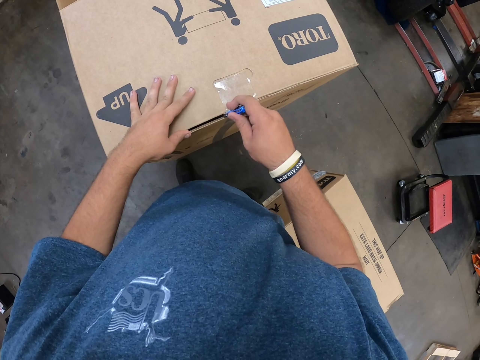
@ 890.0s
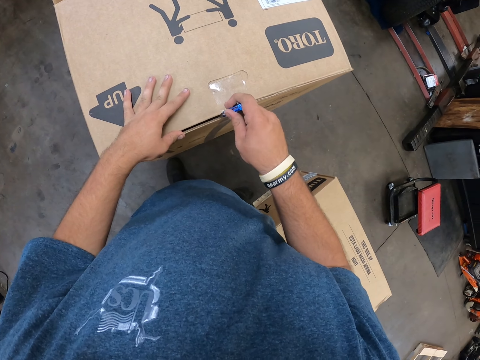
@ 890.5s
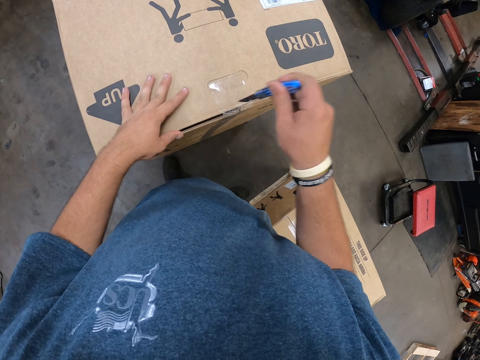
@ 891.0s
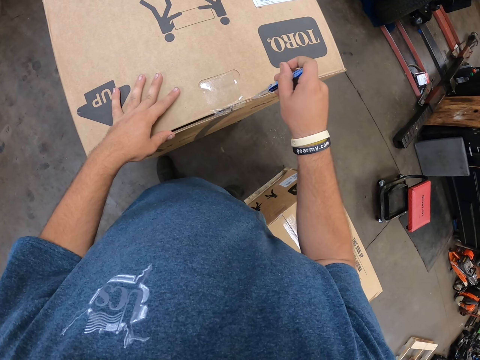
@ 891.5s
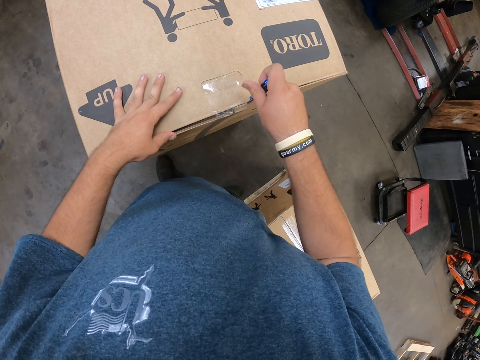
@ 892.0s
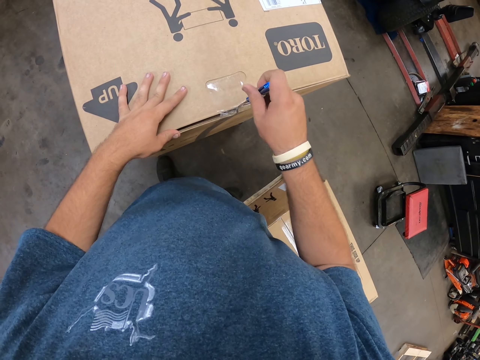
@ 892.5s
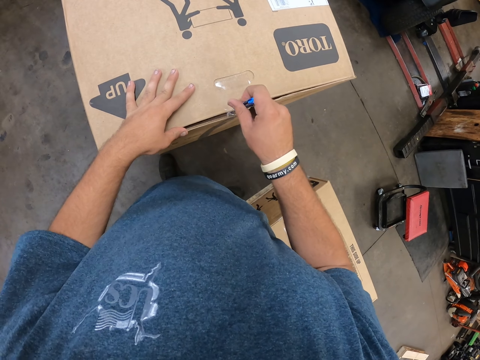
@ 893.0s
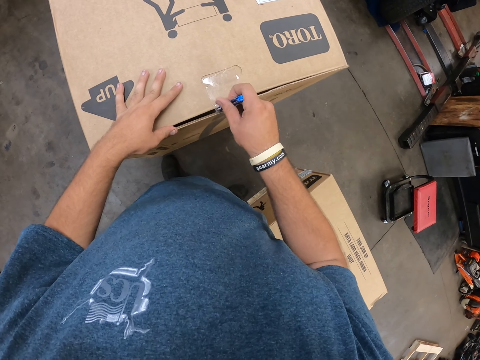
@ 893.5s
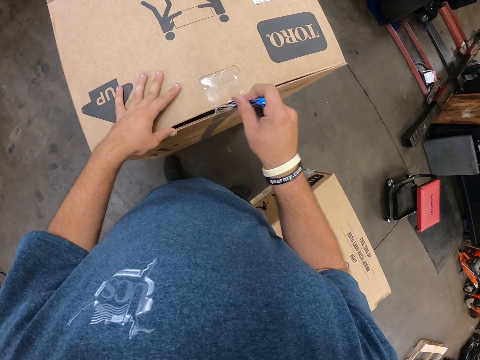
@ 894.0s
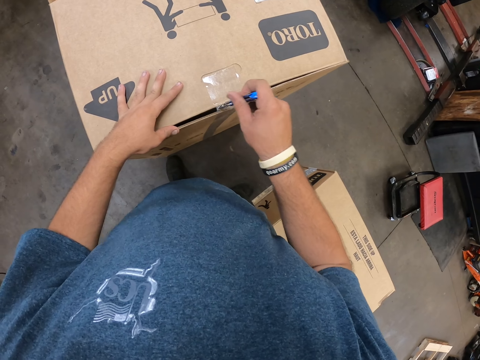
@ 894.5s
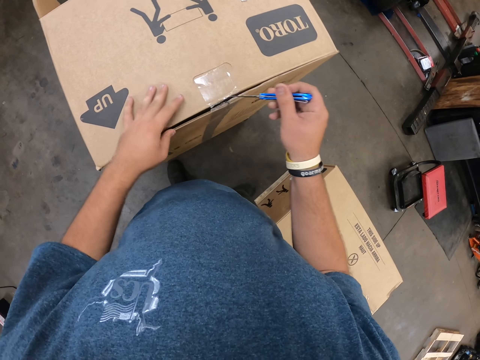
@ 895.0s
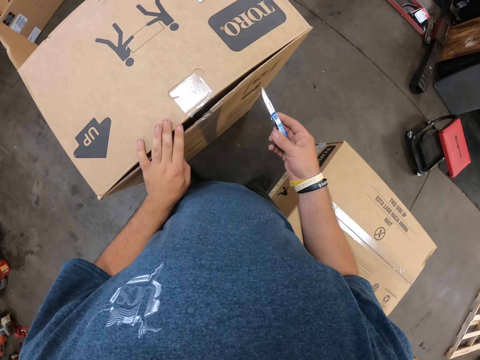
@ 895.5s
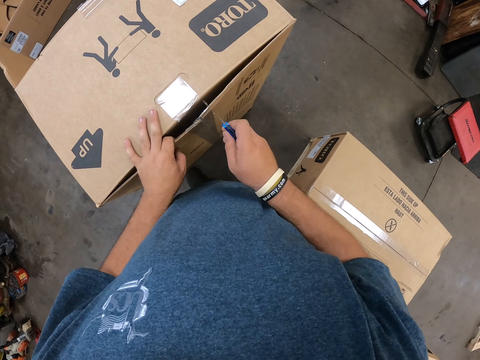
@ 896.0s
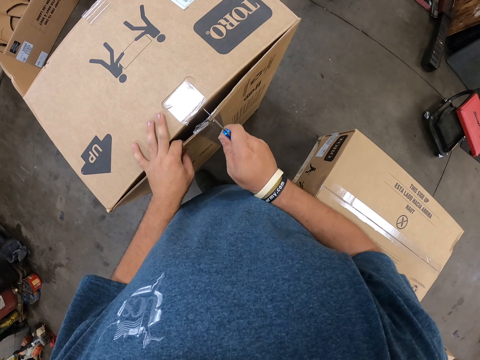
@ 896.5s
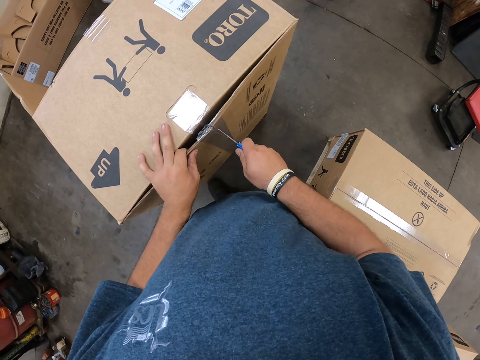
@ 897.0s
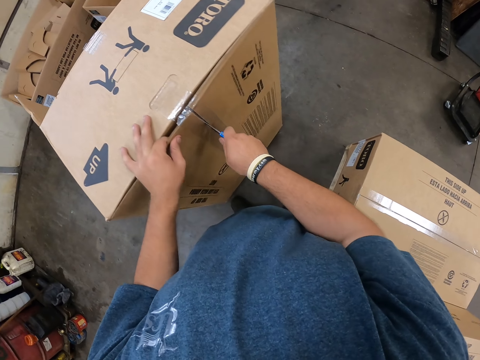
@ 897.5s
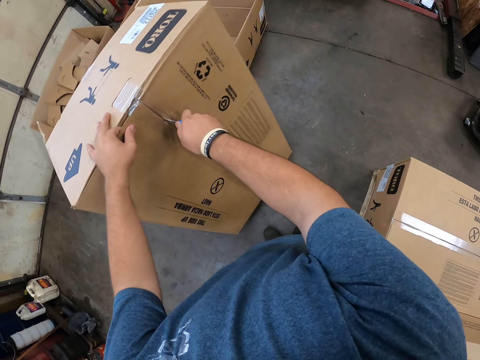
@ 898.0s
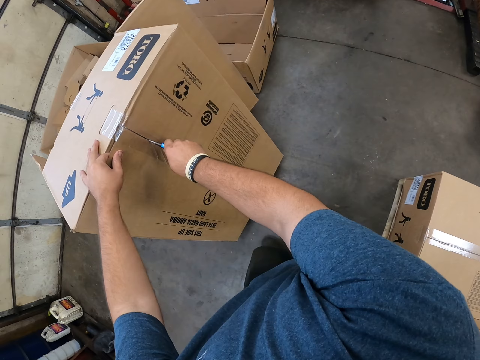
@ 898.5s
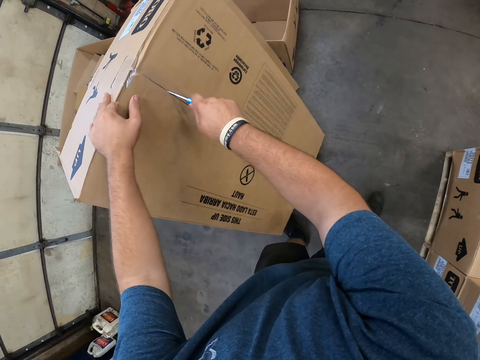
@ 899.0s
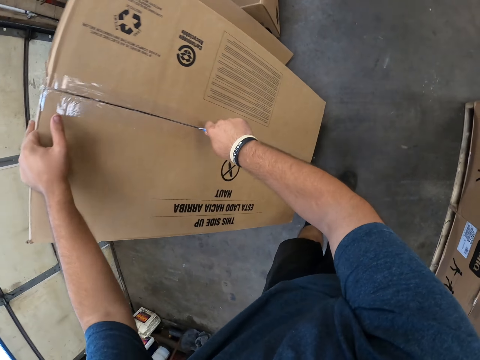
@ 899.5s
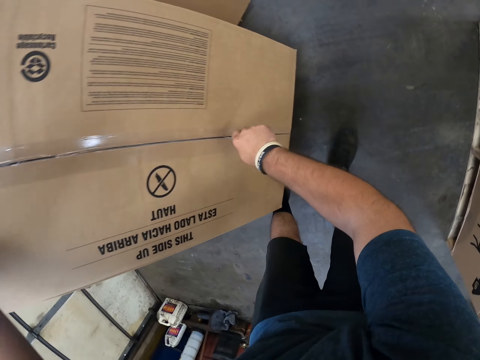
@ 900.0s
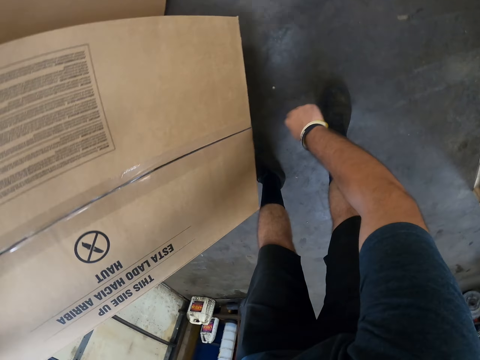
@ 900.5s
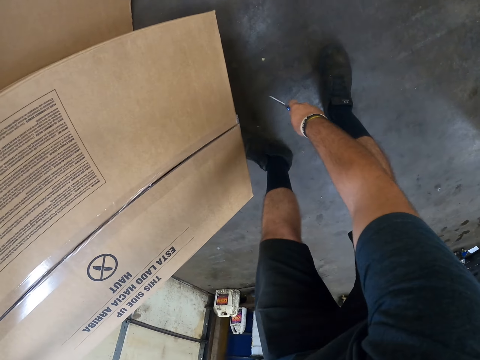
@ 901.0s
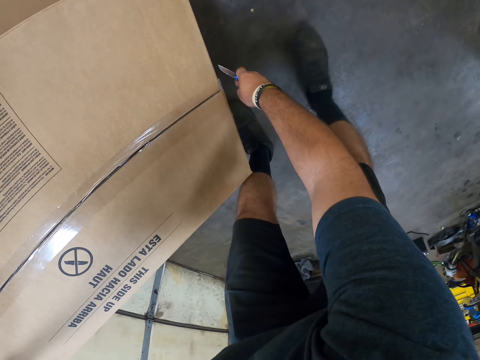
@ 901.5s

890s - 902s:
The camera wearer cuts sellotape on the carton box with a utility knife or pocket knife. They hold the carton box and hold the pocket knife. They cut the carton box with the pocket knife.

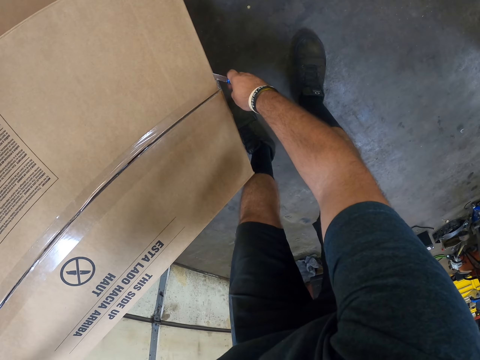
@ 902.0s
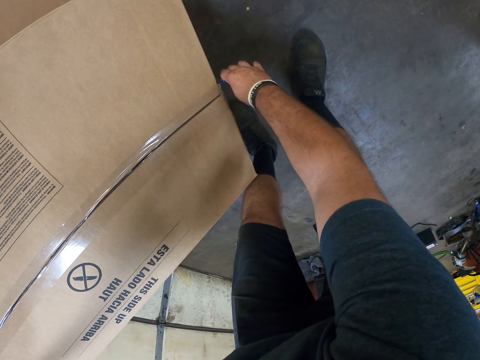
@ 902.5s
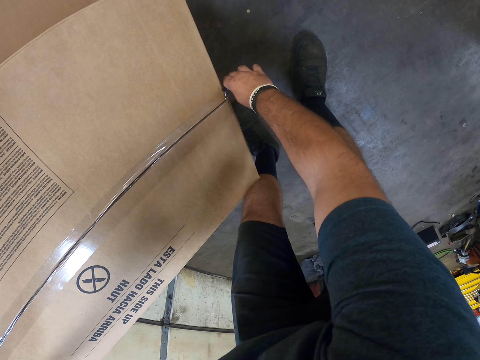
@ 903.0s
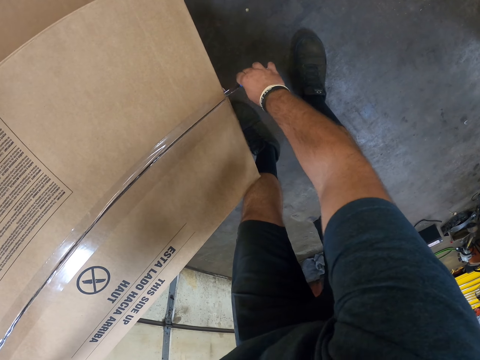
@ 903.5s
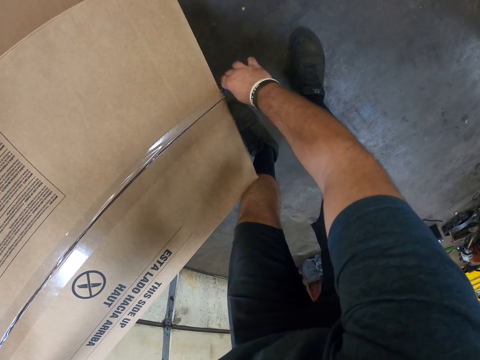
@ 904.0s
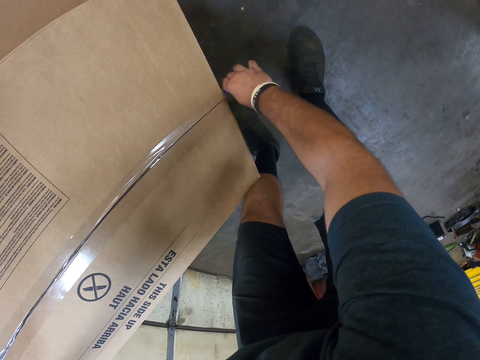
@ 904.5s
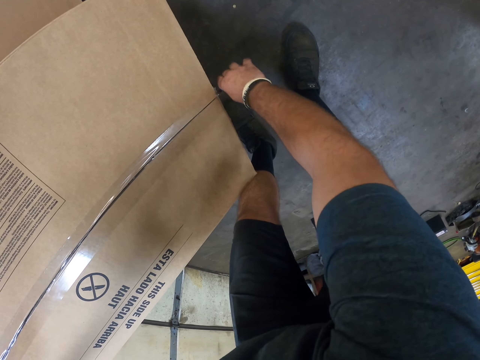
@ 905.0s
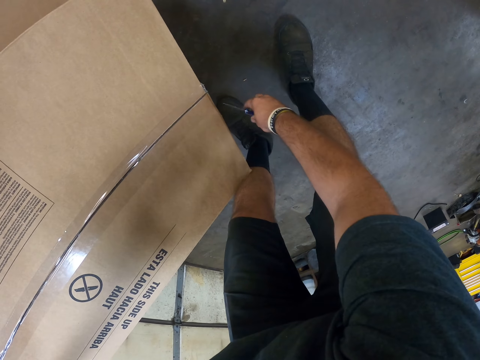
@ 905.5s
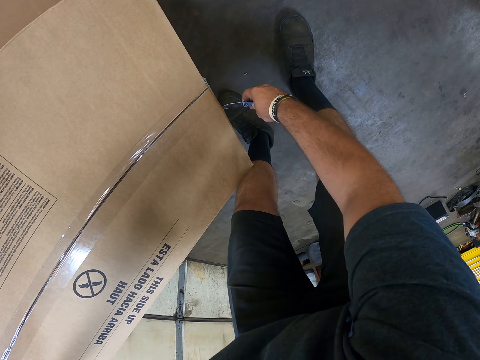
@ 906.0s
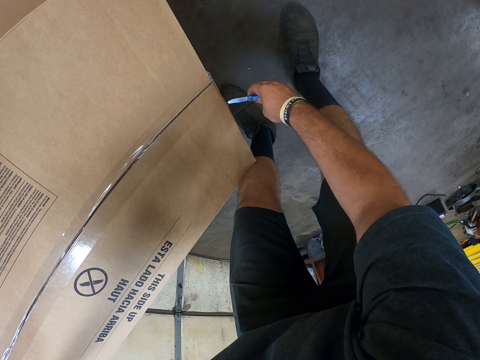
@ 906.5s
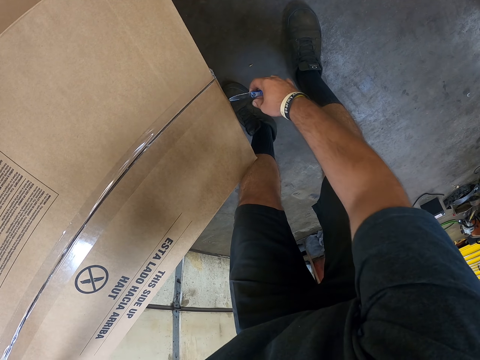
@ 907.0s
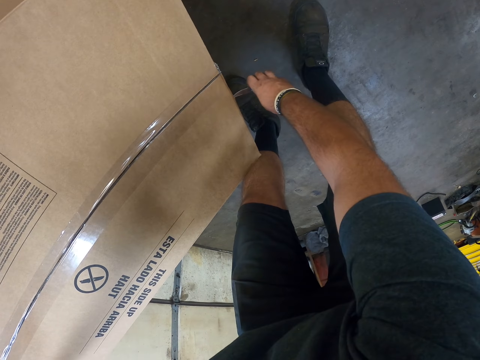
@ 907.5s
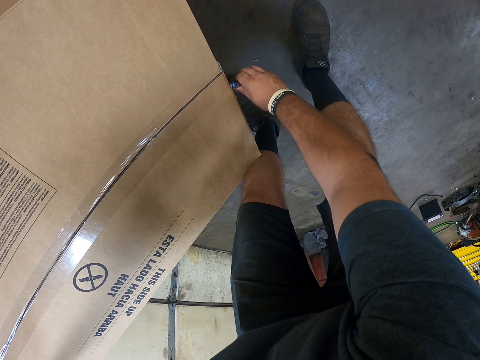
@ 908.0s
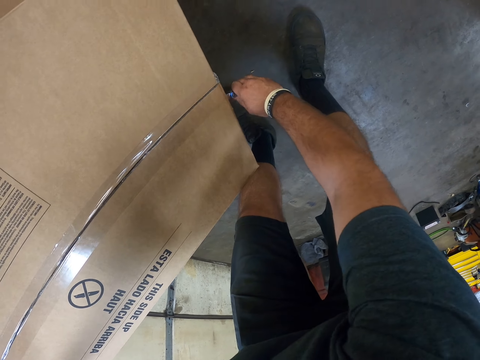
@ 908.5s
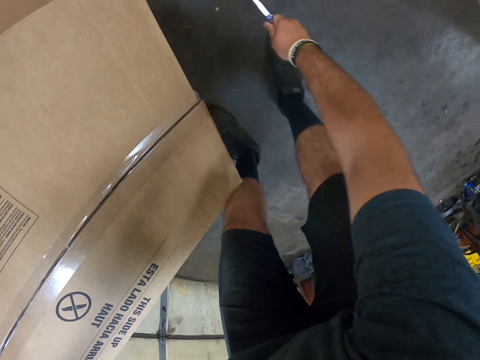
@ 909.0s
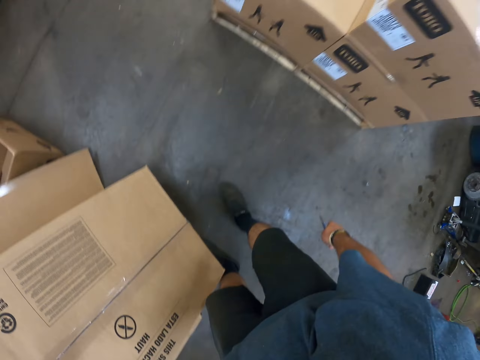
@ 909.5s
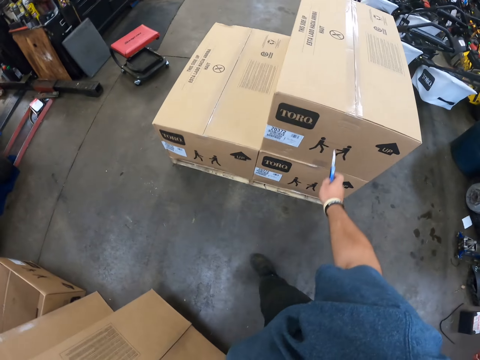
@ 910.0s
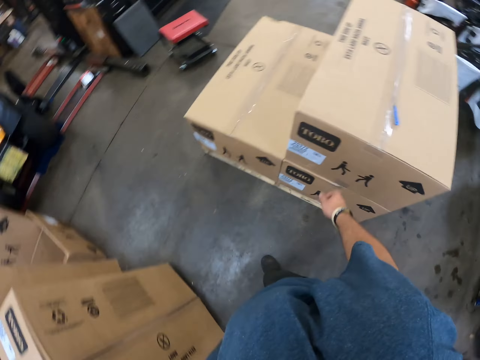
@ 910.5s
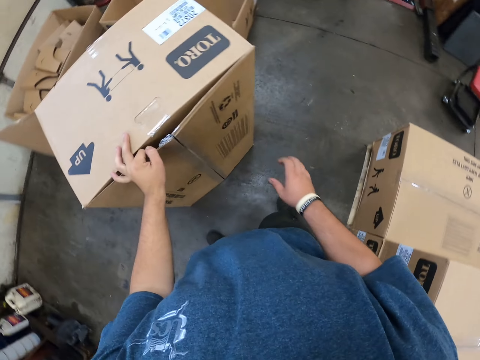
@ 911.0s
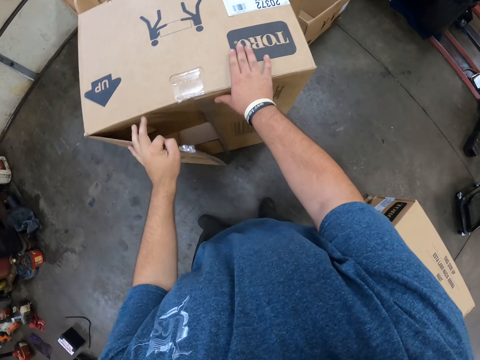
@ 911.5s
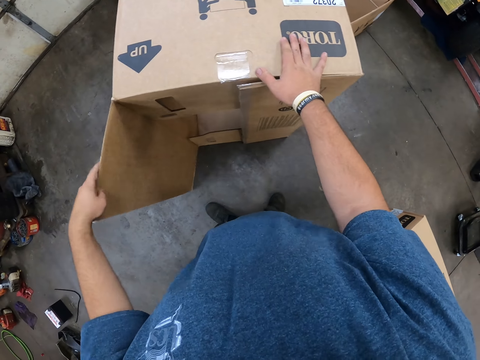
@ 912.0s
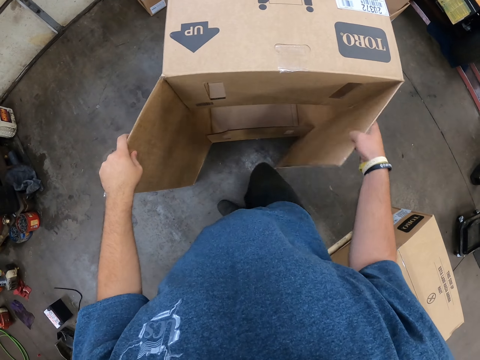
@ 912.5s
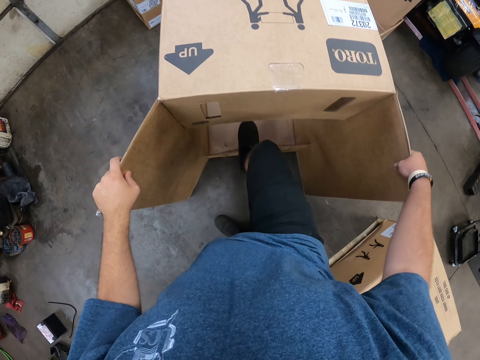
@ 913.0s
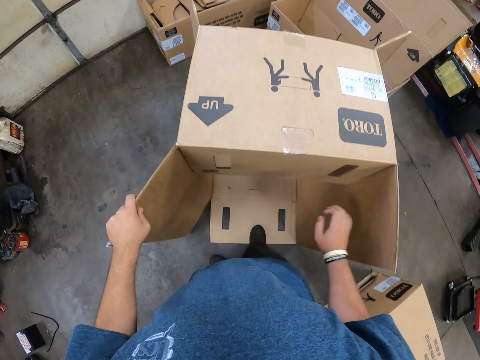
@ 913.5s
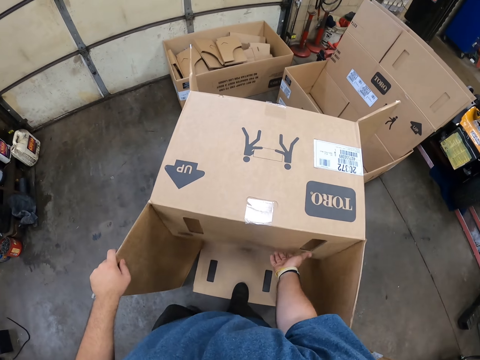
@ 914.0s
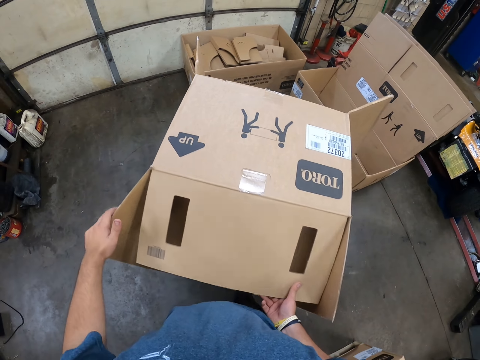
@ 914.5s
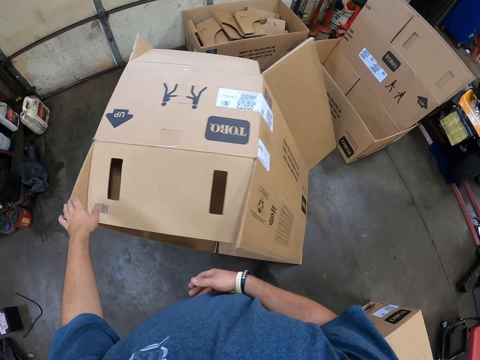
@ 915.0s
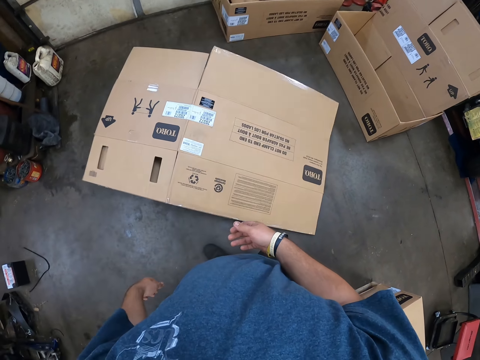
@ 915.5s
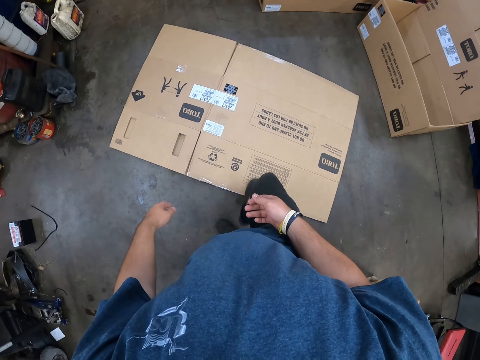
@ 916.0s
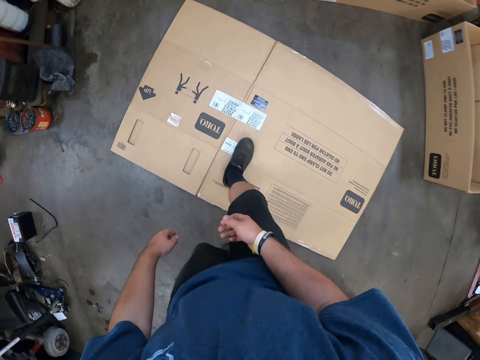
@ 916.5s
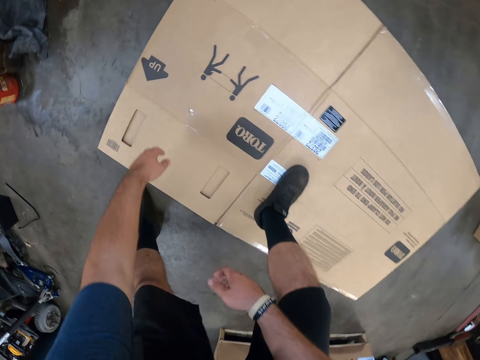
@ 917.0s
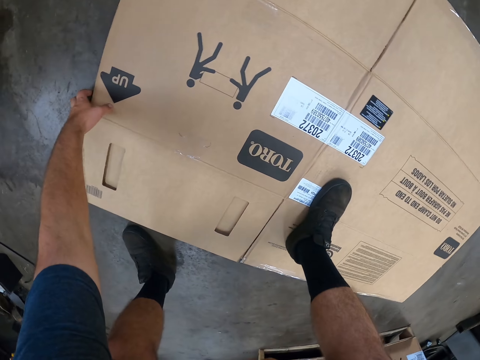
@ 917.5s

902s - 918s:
The camera wearer cuts the carton box with the pocket knife or utility knife. He holds the pocket knife. He cuts the carton box with the pocket knife and holds the carton box. He throws the utility knife on a box. He holds the carton box. He opens the carton box with both hands. He steps on a box with his right leg. He opens the carton box with his right hand. He releases his hand from the box. He places the carton box down. He steps on the box.
